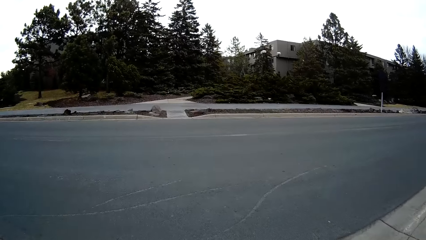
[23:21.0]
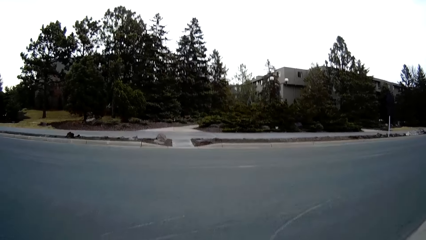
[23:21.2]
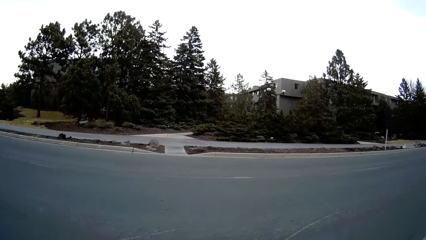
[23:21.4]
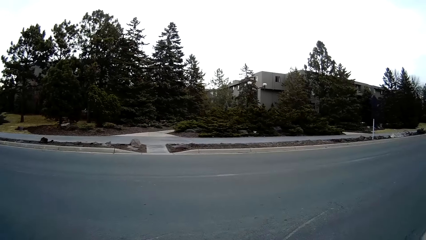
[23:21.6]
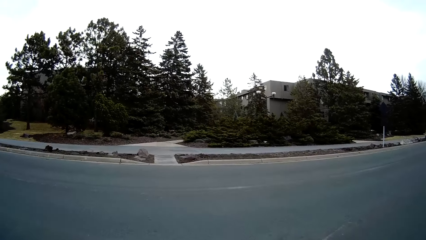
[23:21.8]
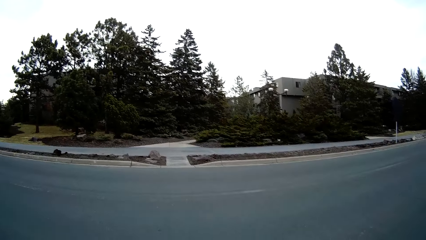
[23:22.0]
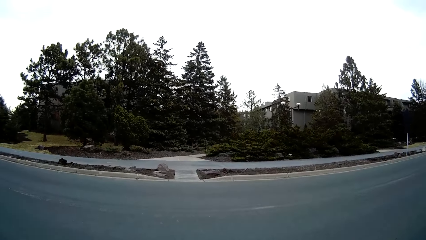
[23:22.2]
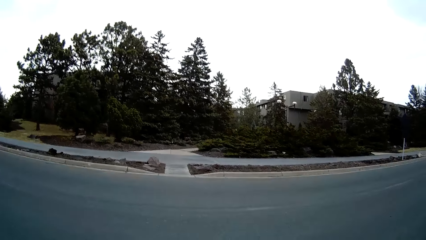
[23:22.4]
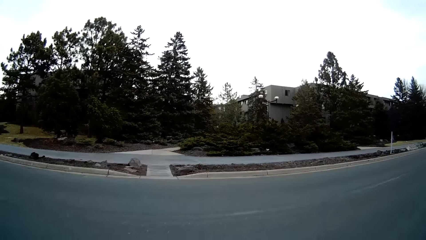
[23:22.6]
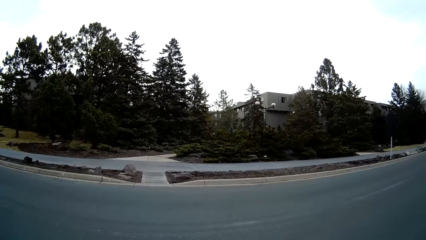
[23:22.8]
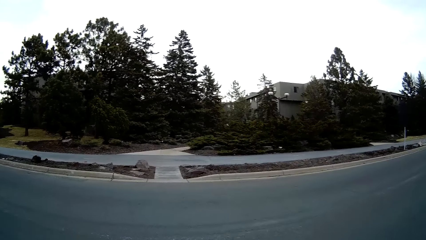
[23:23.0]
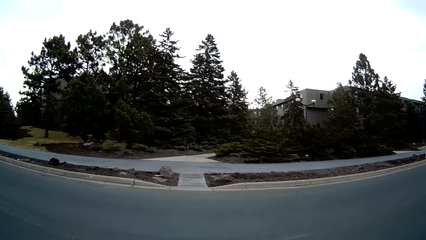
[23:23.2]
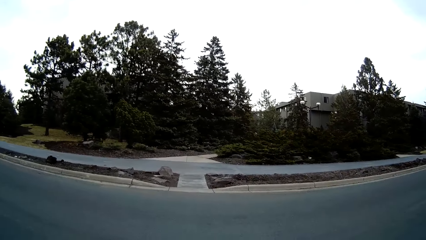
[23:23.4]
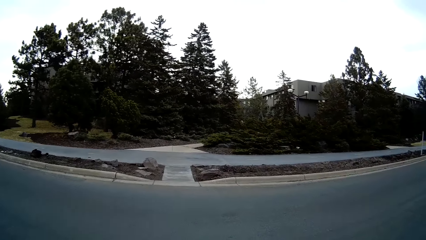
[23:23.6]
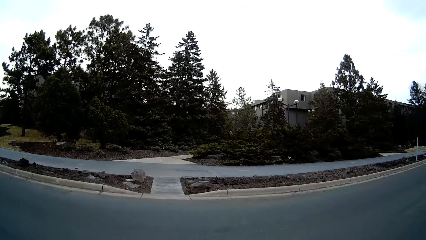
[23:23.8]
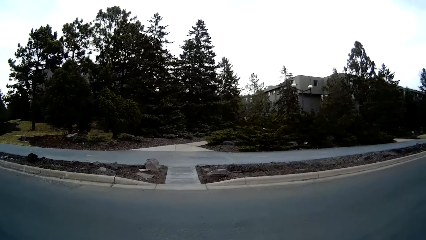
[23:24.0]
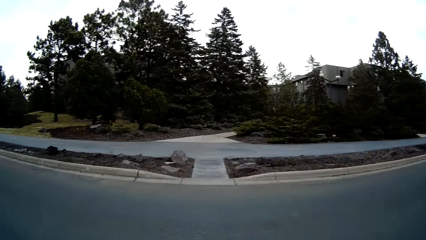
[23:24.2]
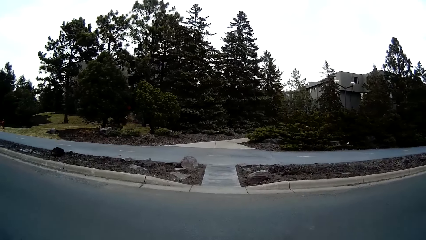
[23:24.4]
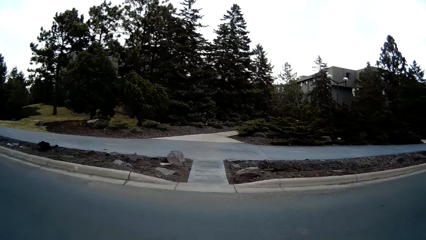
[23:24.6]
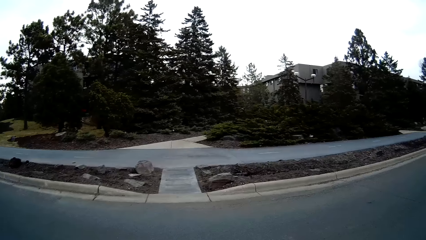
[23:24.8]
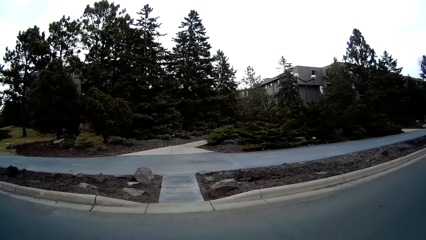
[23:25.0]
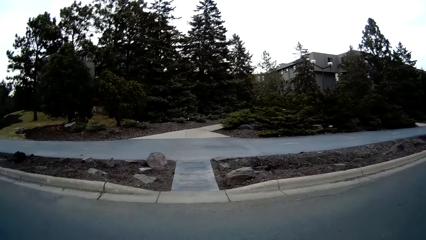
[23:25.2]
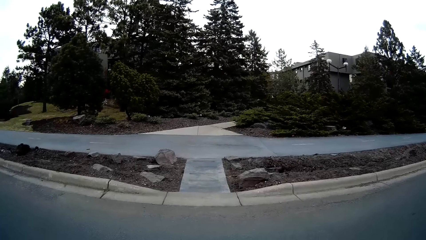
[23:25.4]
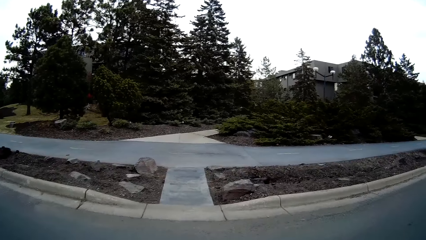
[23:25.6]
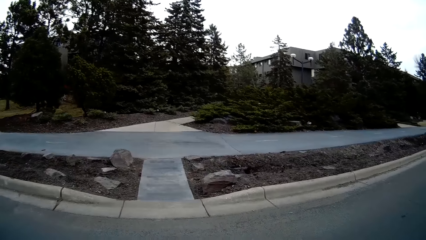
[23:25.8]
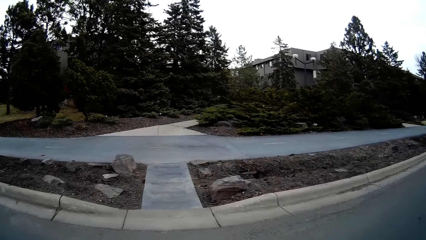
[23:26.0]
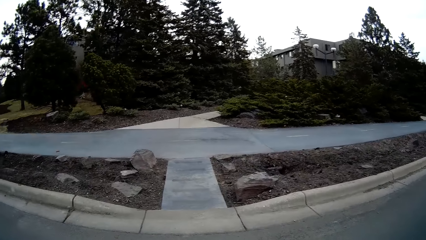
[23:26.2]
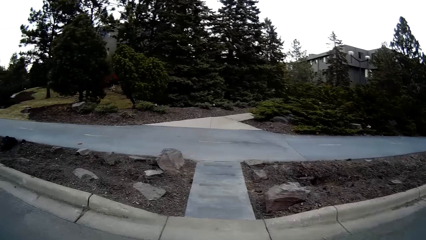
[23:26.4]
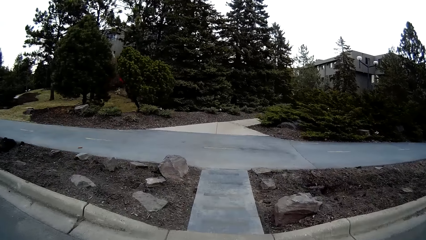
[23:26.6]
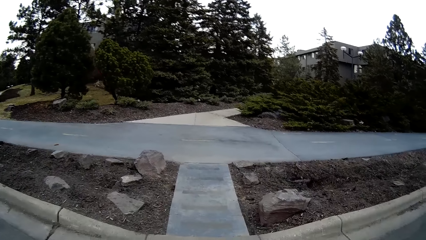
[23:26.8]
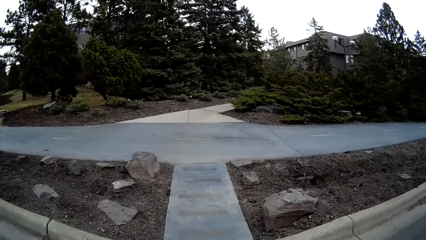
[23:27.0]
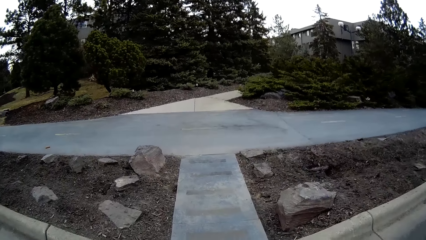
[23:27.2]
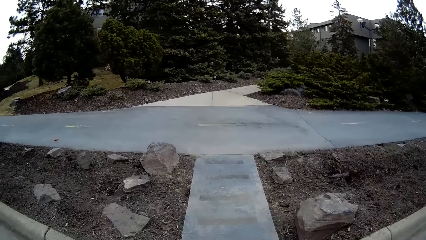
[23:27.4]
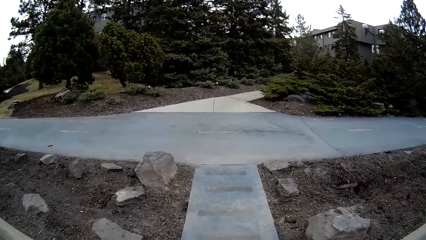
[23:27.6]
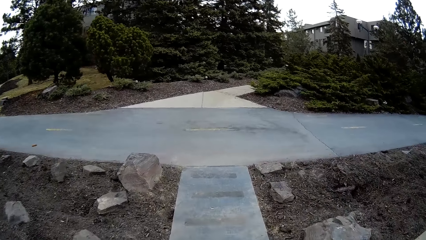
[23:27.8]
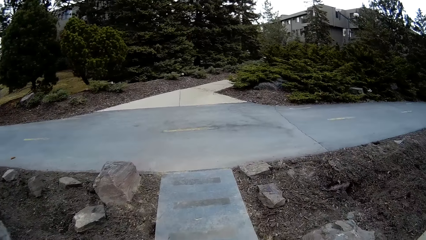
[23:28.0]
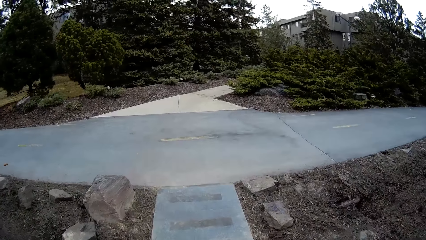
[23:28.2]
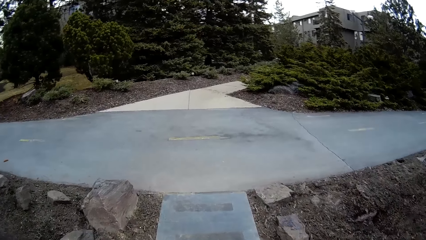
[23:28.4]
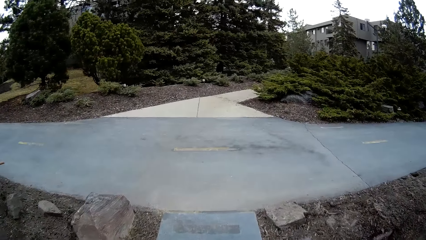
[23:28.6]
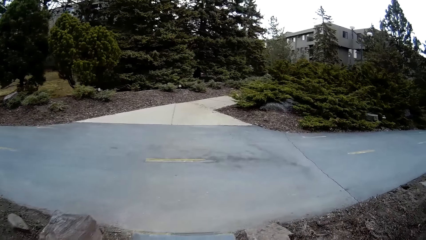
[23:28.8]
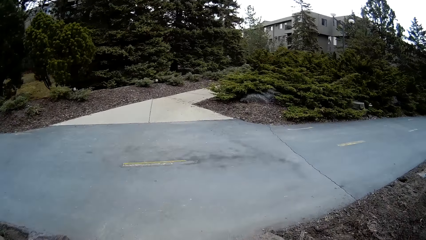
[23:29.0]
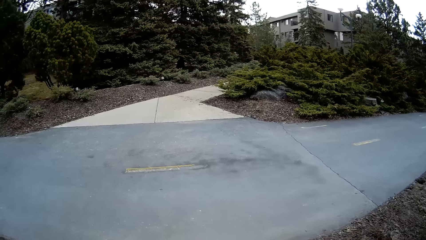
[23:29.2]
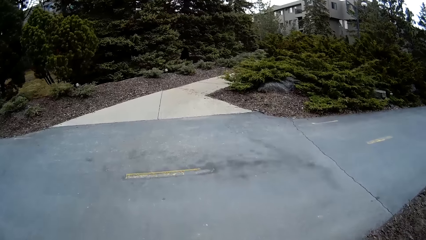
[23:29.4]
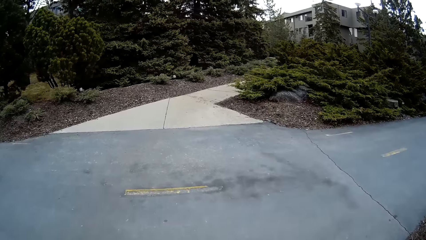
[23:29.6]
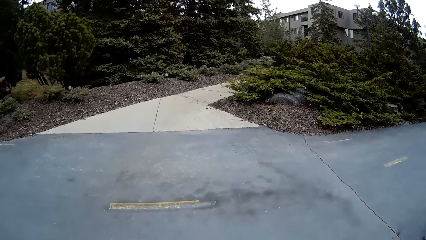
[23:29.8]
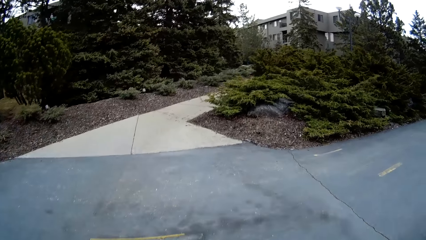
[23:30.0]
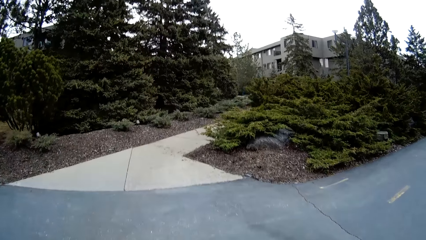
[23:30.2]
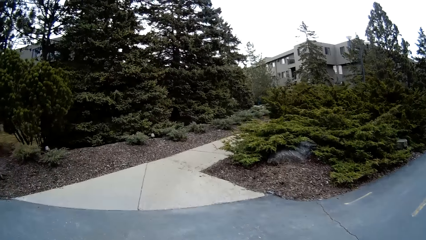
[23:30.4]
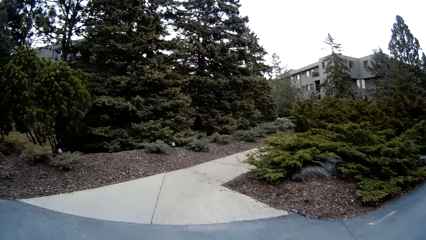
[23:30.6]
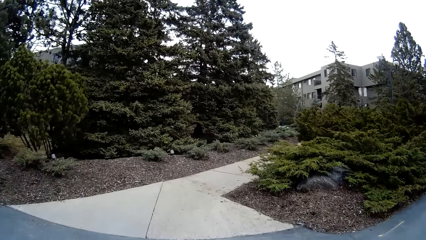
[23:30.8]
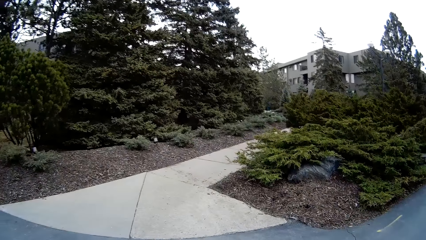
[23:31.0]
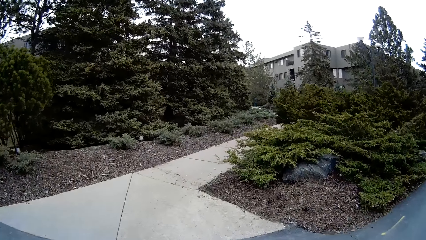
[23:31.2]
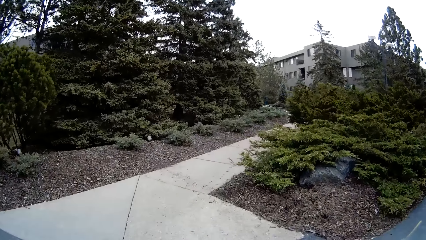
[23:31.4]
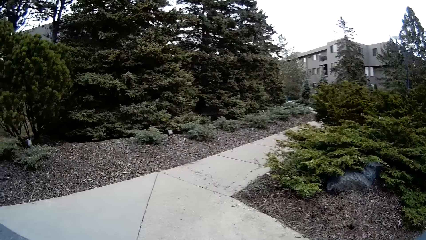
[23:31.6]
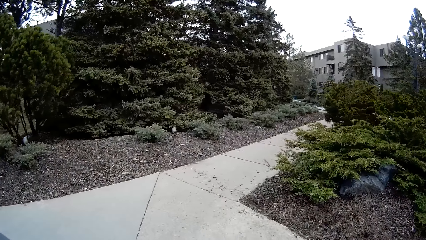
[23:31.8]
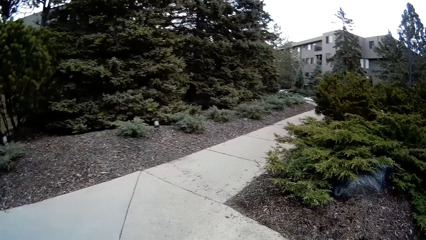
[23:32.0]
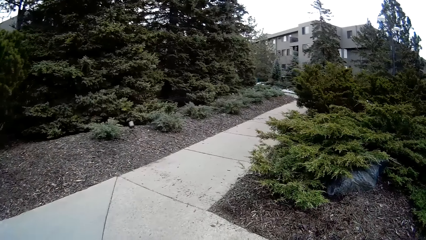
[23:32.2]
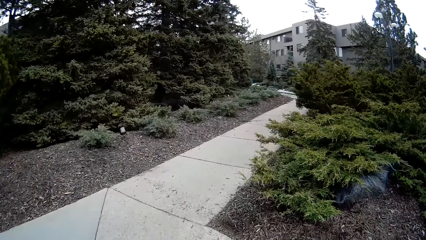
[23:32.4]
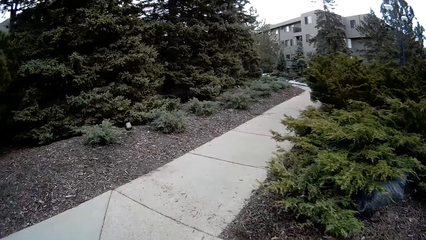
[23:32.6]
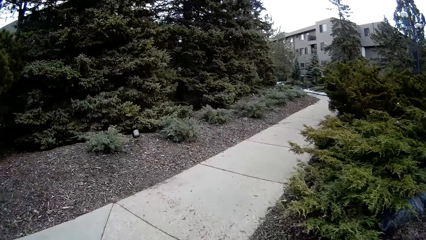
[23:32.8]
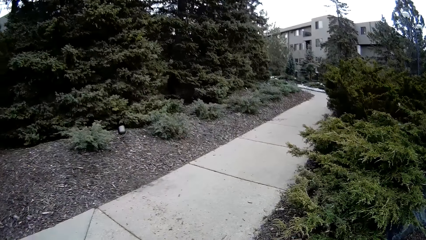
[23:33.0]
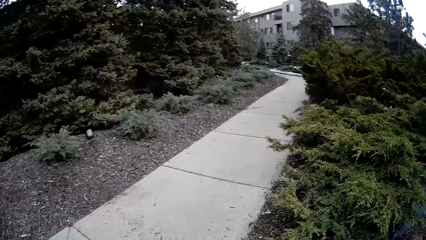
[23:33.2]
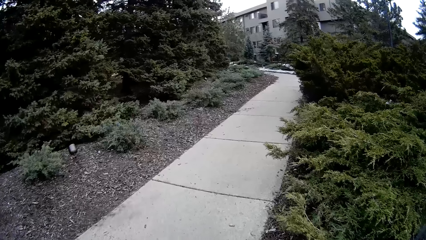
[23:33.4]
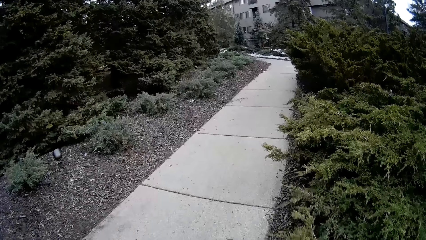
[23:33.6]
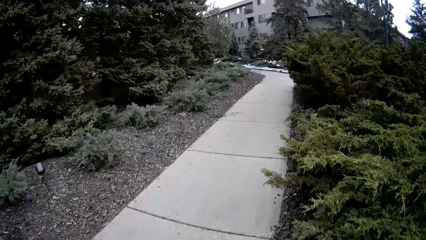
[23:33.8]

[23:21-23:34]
The camera wearer crosses a road. They walk on a sidewalk on the road.

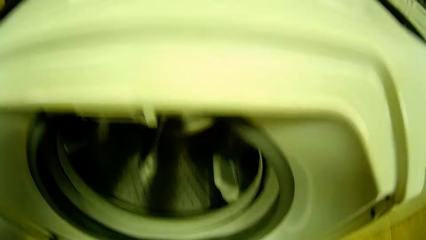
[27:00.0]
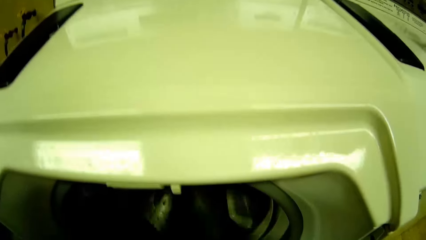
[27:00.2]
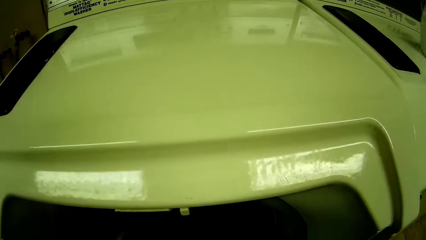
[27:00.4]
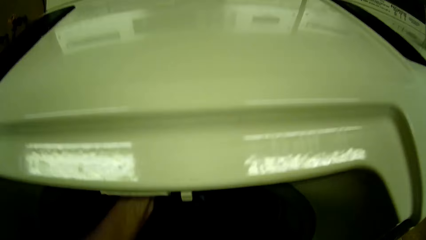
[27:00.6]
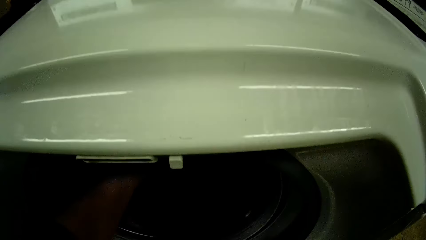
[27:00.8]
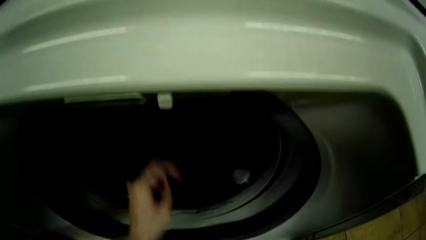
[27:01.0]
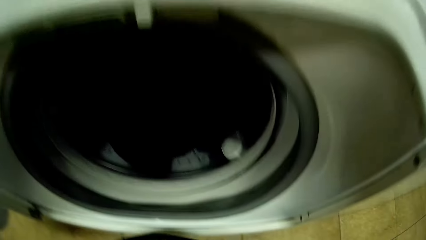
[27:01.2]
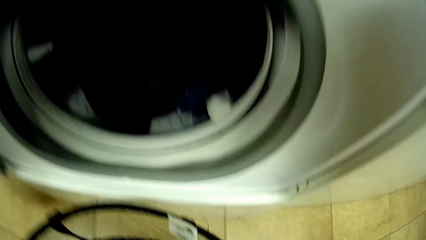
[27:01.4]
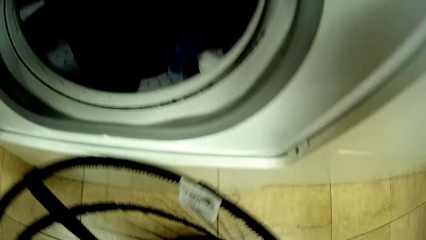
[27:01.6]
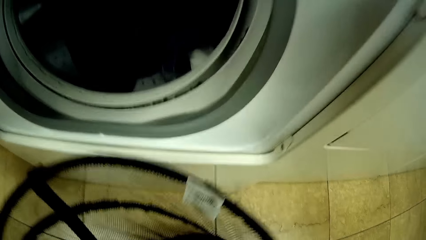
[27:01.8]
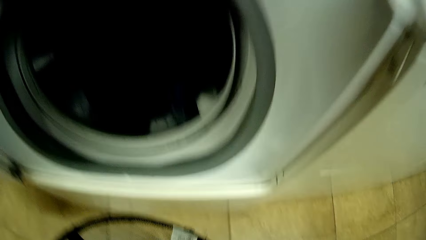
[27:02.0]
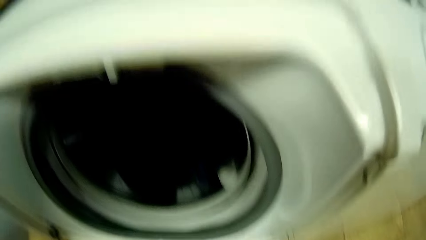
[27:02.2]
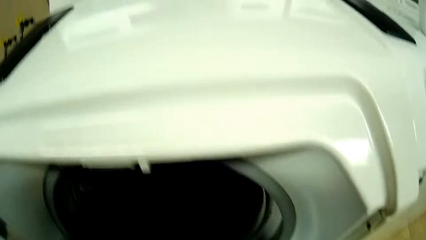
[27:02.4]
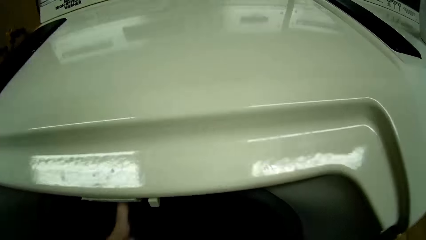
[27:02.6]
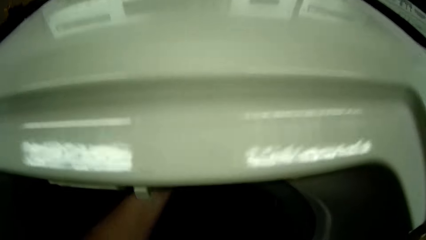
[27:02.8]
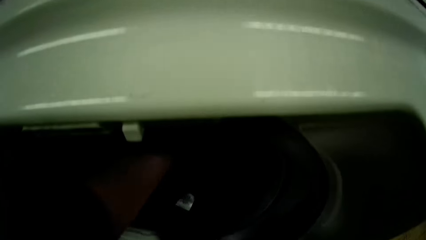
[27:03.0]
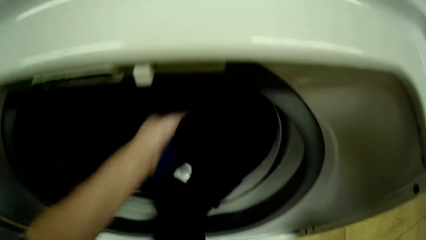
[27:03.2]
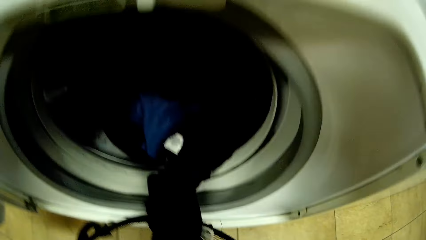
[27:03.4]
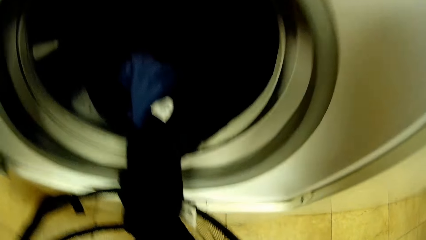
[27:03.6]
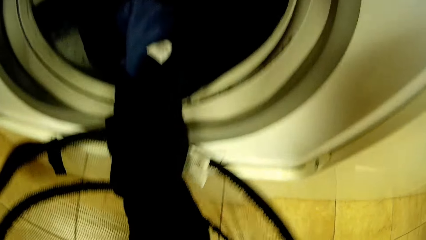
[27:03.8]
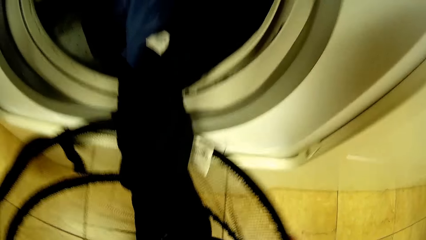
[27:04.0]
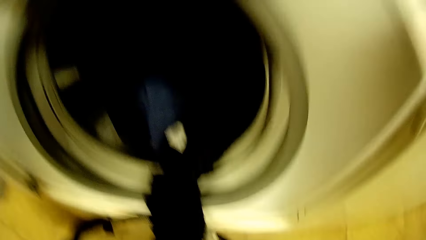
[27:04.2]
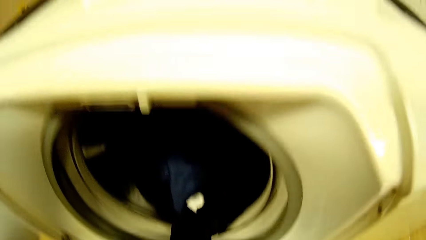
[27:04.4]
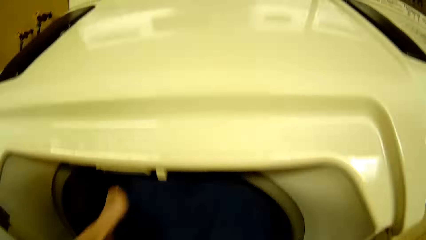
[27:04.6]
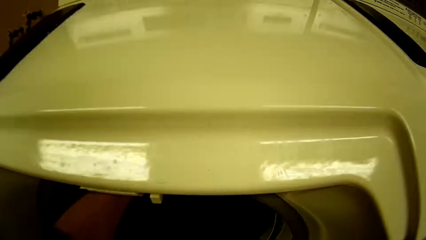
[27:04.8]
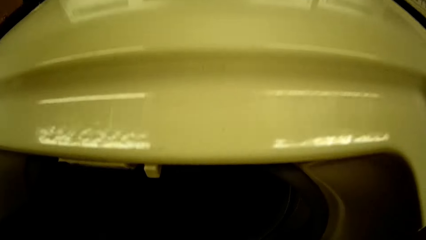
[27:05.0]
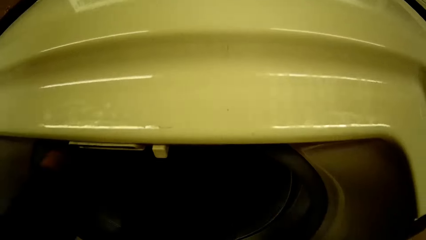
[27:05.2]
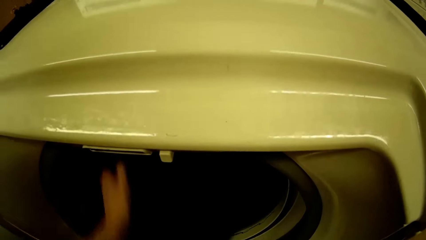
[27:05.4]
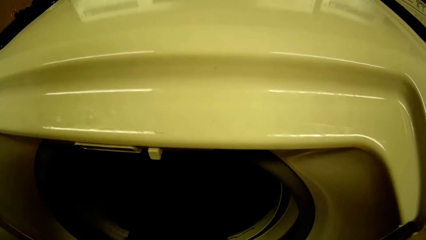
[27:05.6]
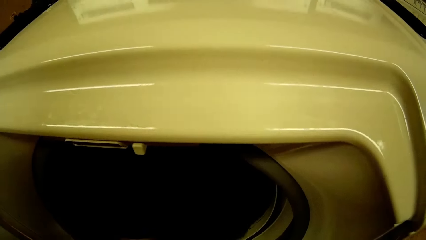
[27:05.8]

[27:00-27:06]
The camera wearer puts a cloth from the laundry basket into the washing machine with his left hand. He puts a cloth from the laundry basket into the washing machine repeatedly.
